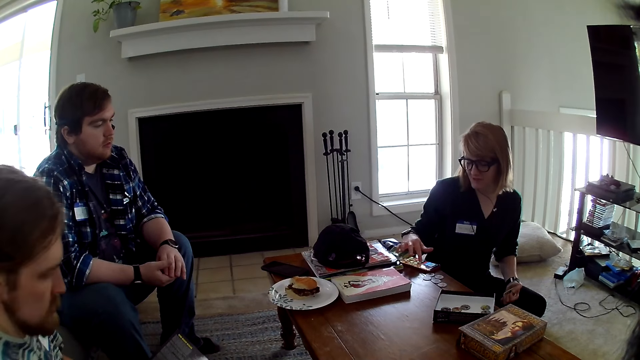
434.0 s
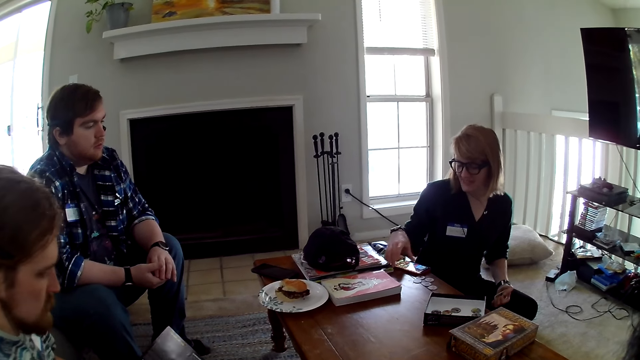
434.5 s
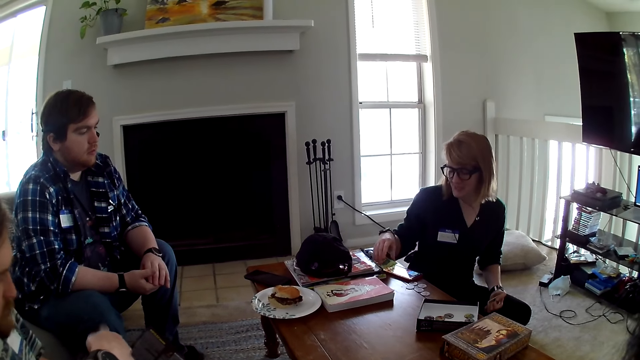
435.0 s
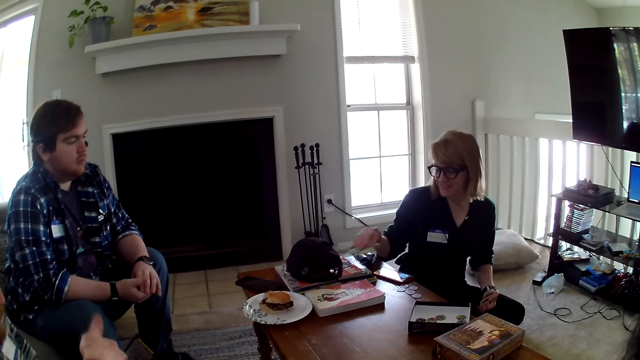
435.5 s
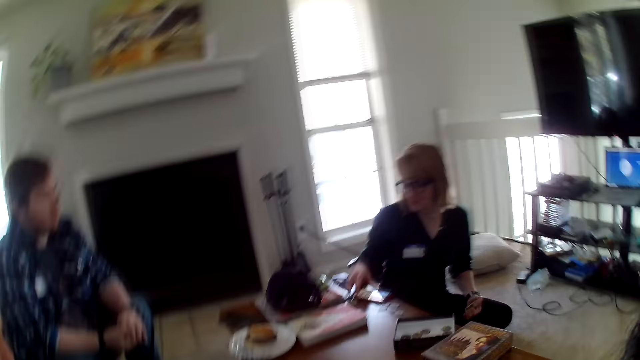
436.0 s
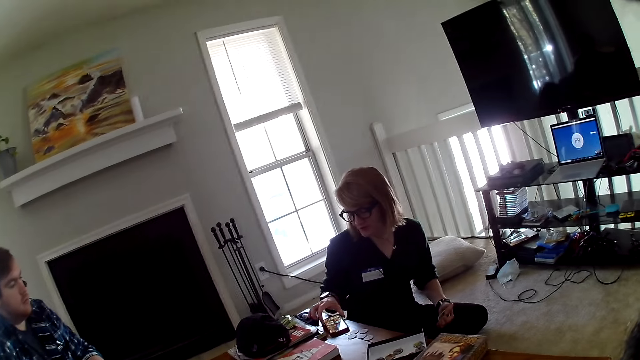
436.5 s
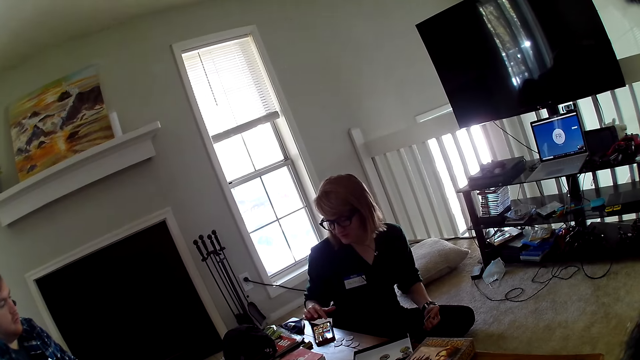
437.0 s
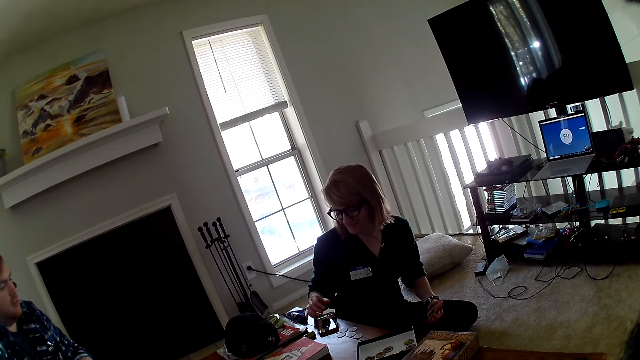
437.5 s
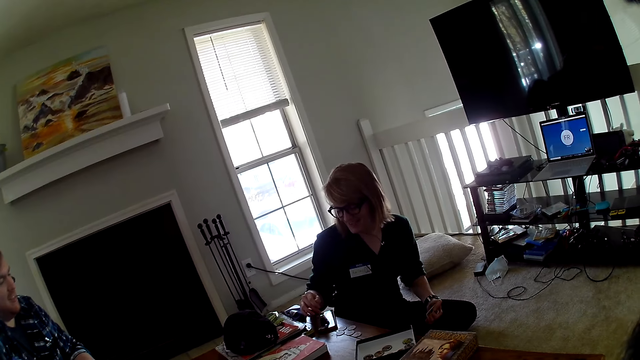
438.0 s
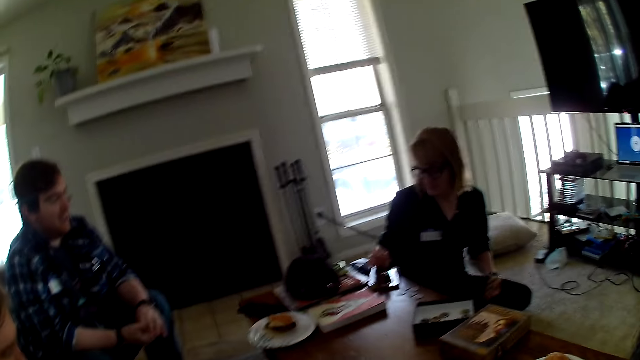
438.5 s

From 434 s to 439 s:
The camera wearer looks around the house.

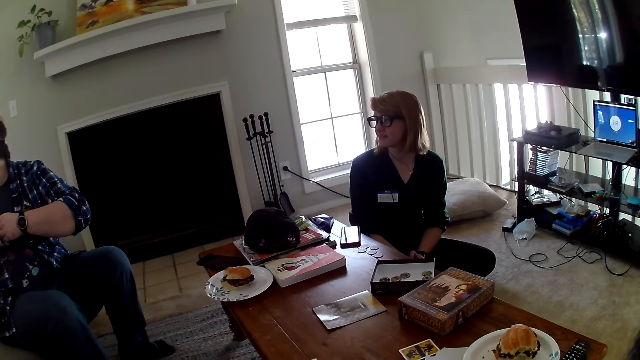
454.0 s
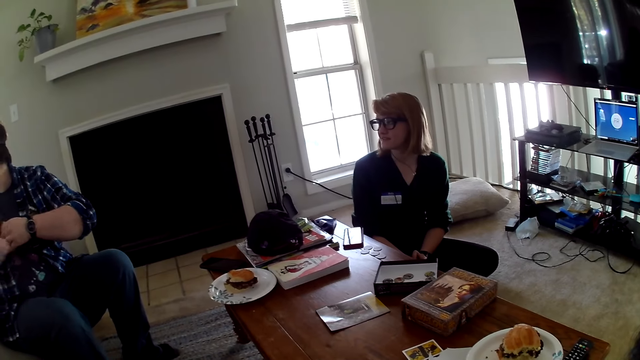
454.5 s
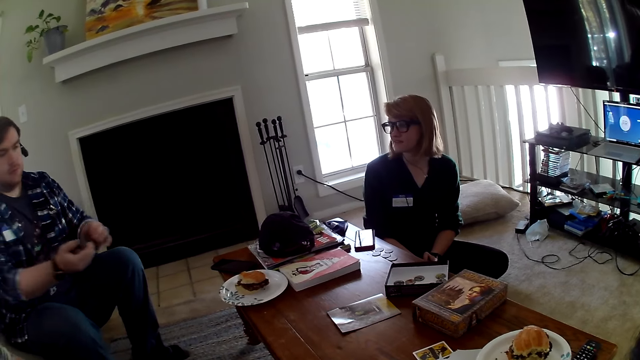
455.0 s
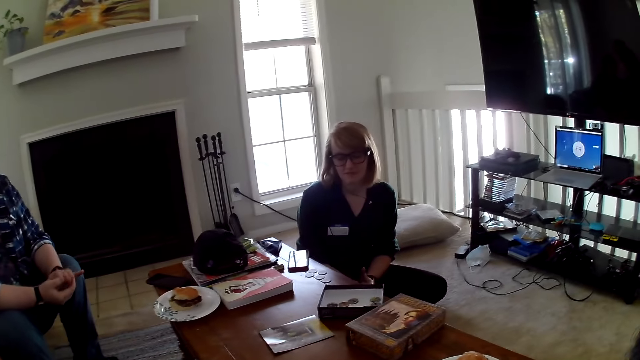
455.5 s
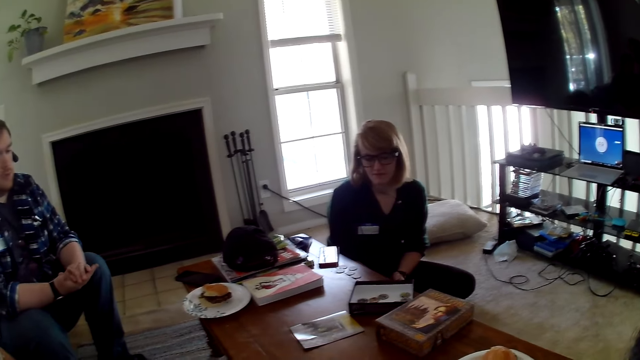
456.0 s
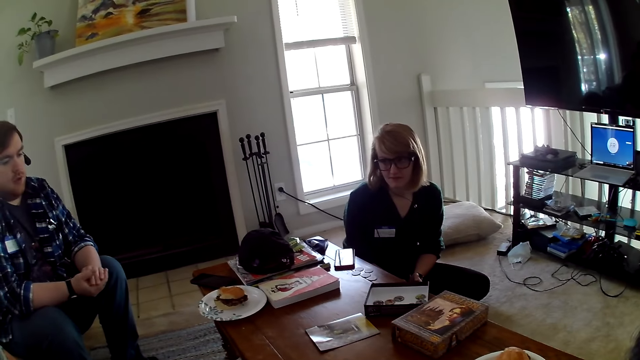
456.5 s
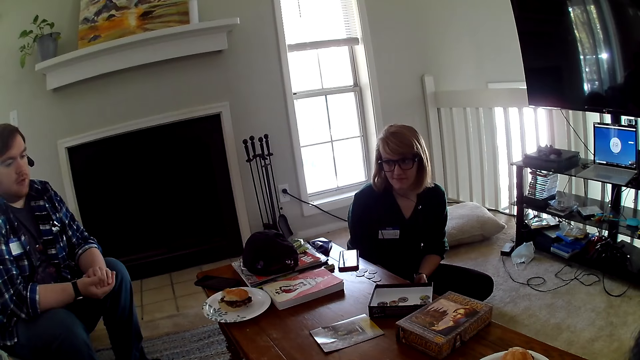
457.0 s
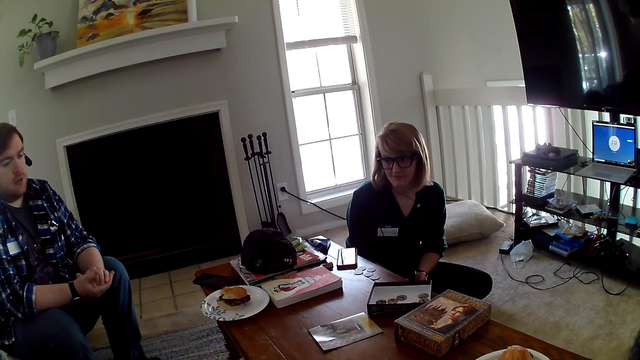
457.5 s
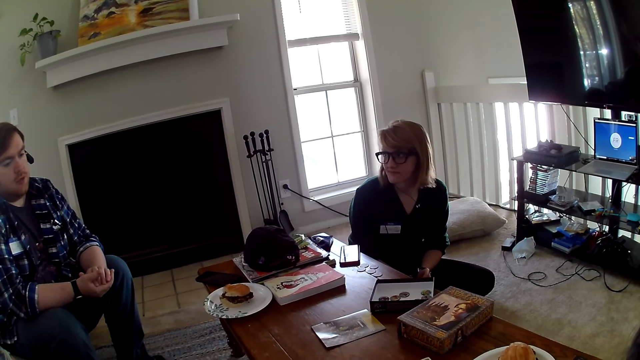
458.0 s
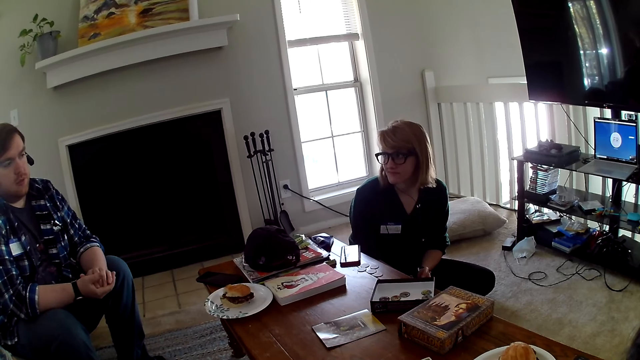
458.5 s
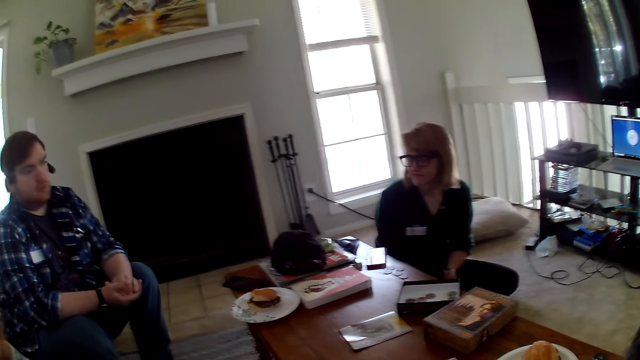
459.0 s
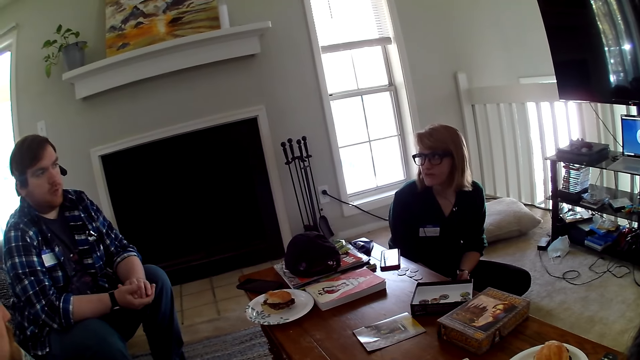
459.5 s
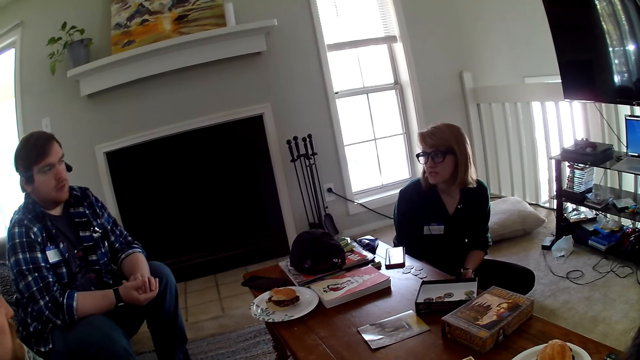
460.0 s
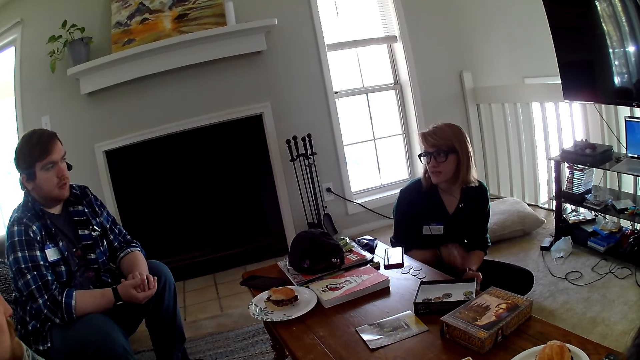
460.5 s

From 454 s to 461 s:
A man moves the hand.

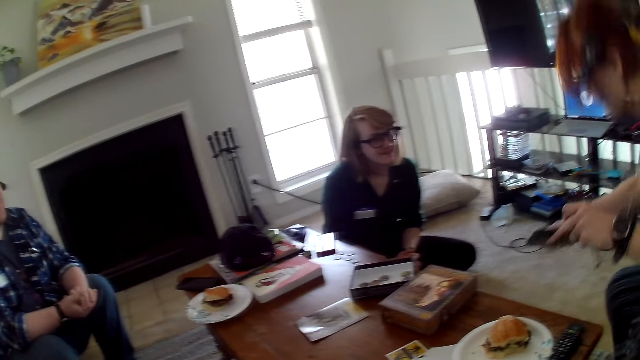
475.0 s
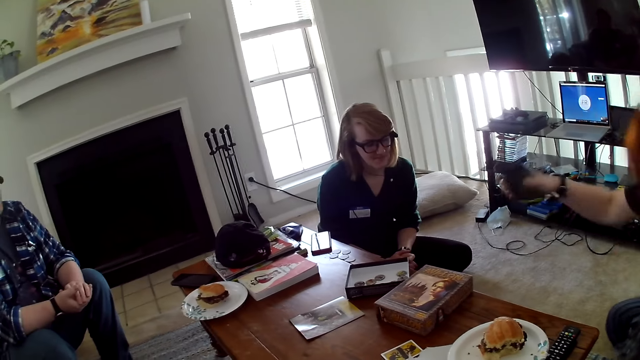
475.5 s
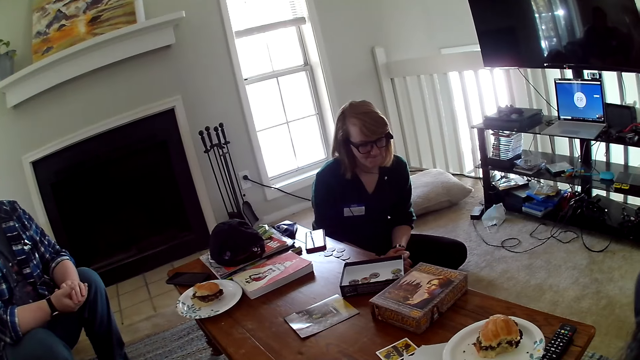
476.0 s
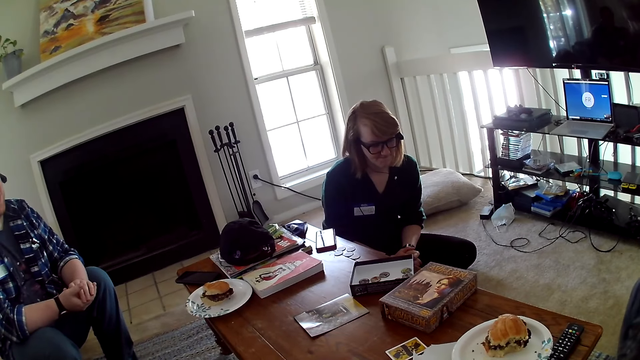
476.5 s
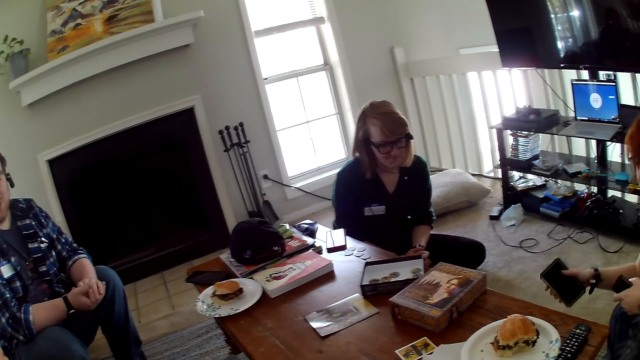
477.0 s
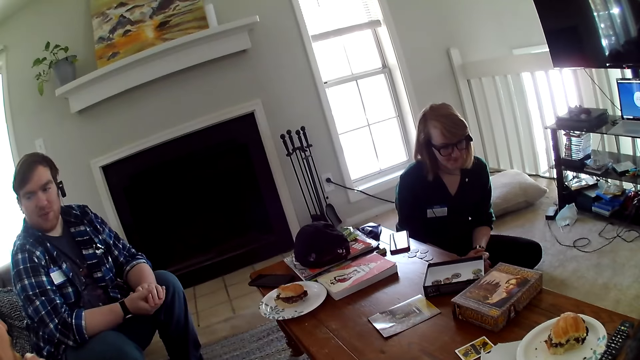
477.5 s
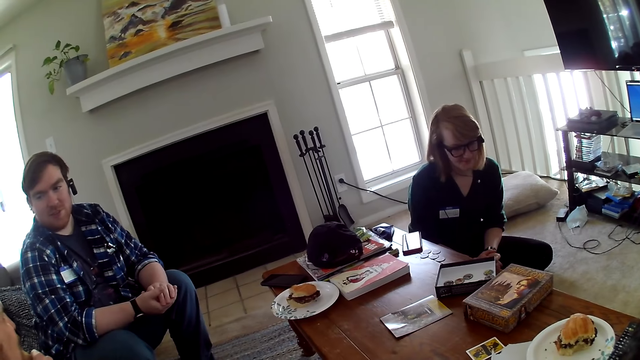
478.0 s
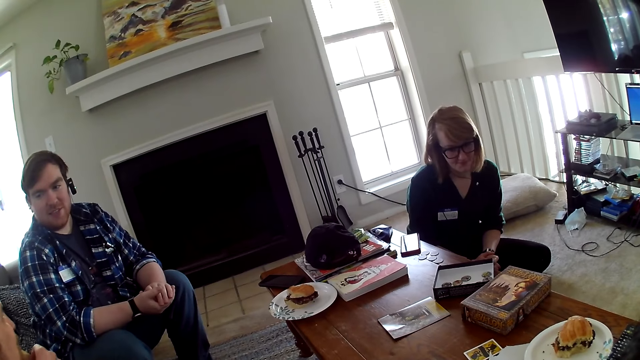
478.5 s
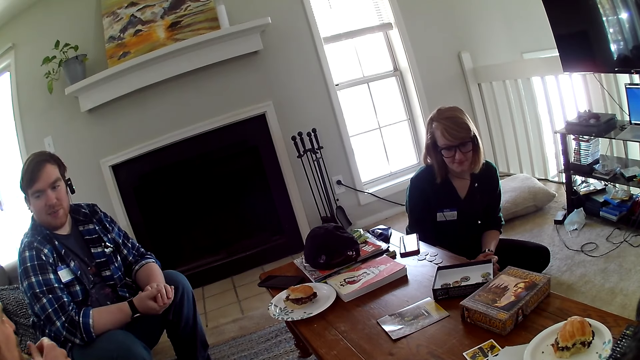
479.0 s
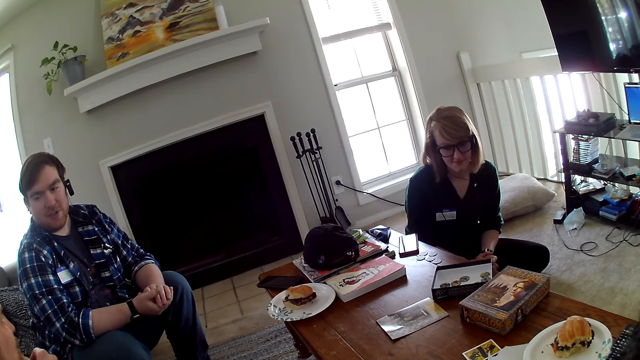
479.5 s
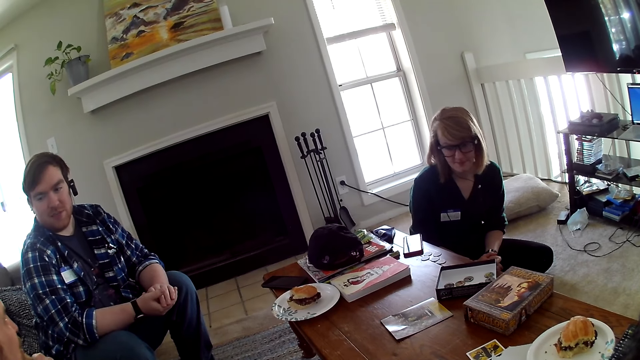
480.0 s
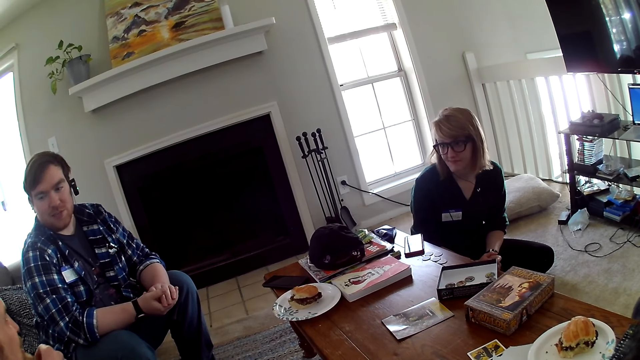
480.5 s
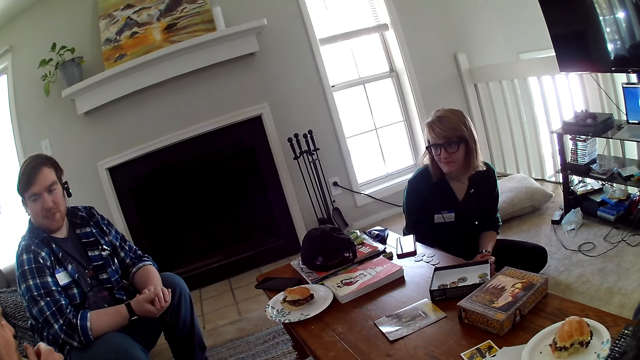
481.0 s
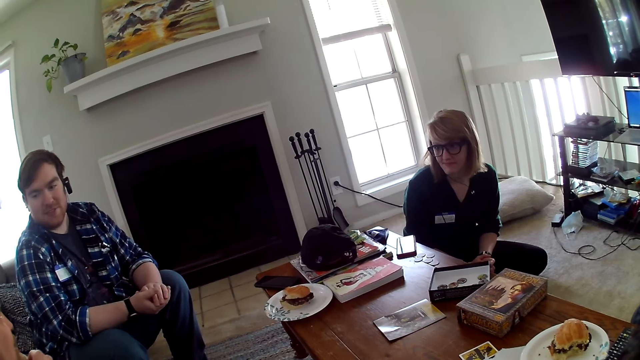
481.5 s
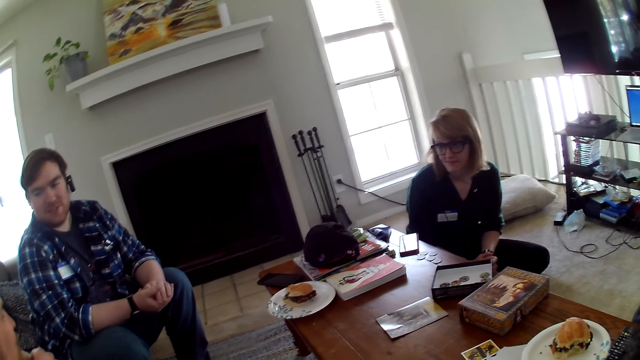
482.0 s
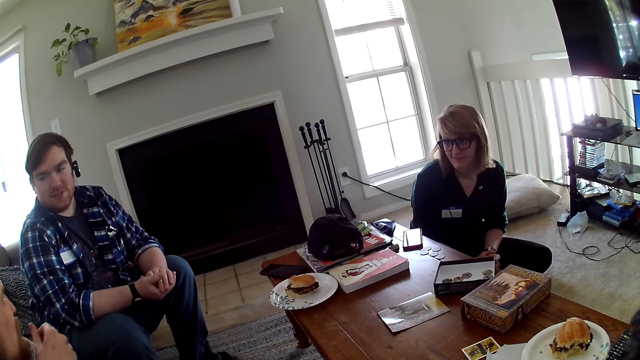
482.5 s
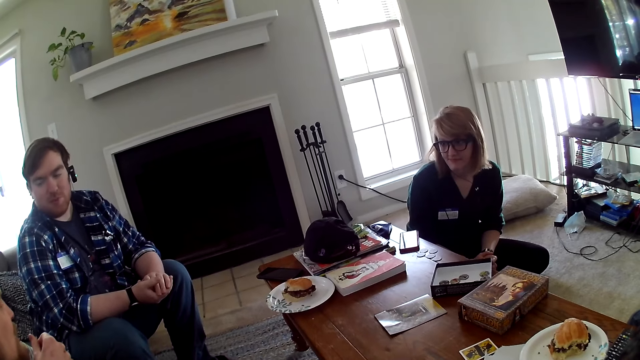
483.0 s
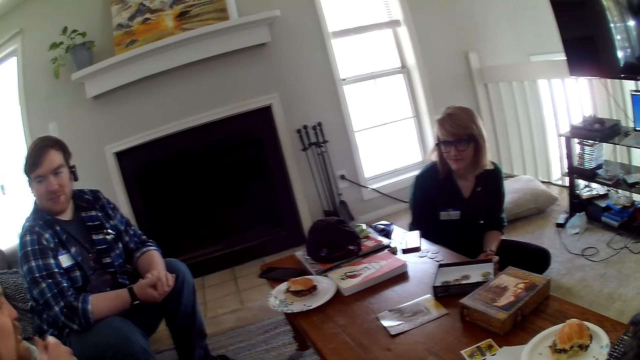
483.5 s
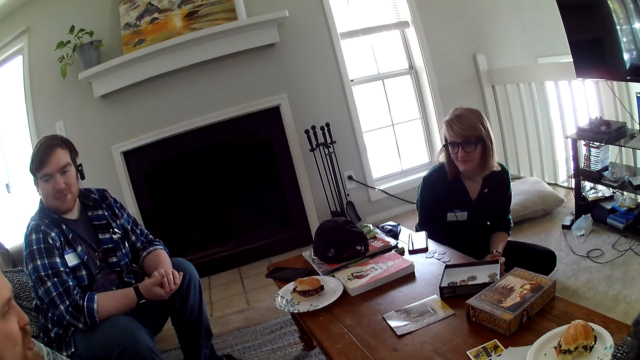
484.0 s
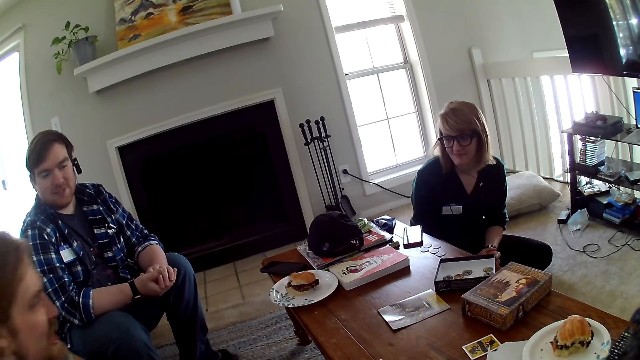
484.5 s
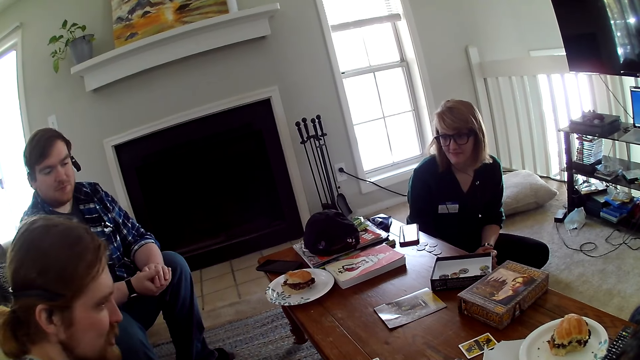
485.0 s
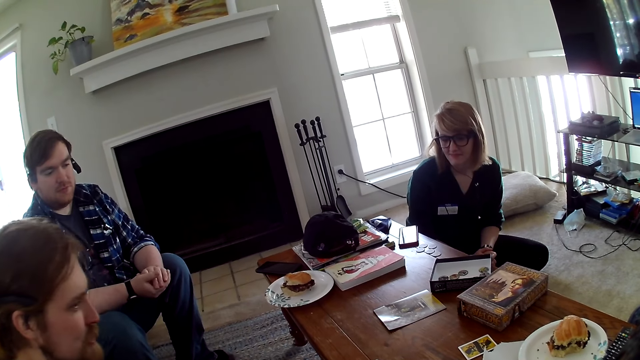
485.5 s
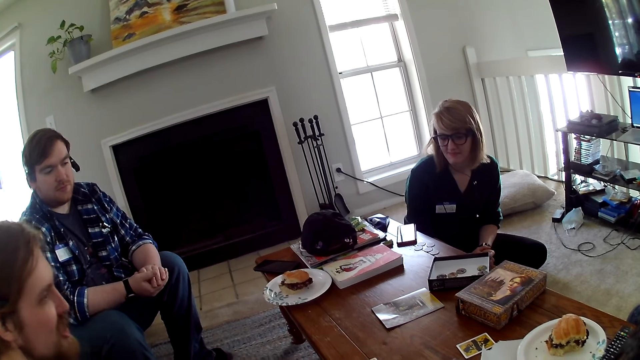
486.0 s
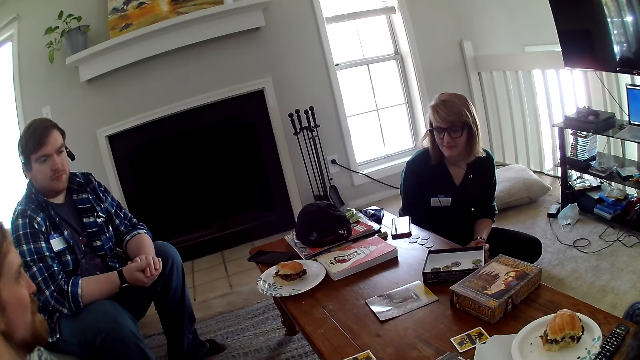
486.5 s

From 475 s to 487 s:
A woman sits down.
